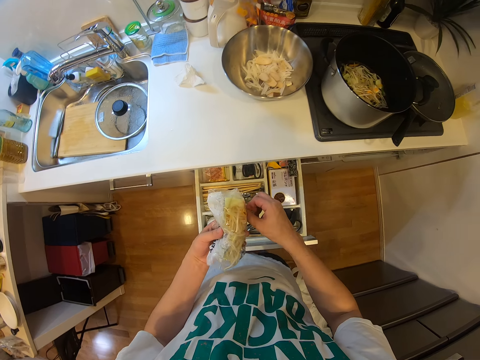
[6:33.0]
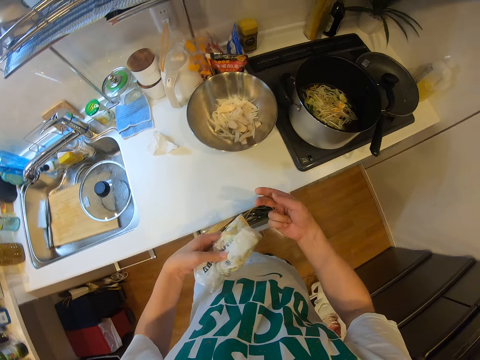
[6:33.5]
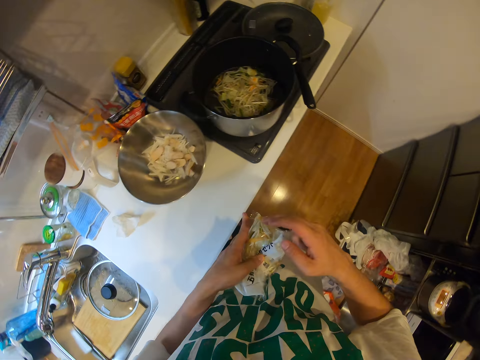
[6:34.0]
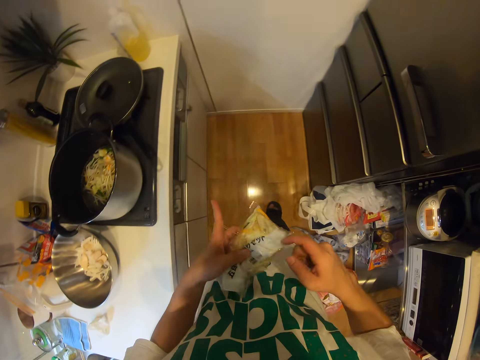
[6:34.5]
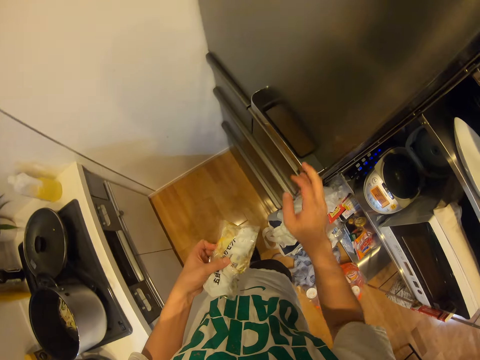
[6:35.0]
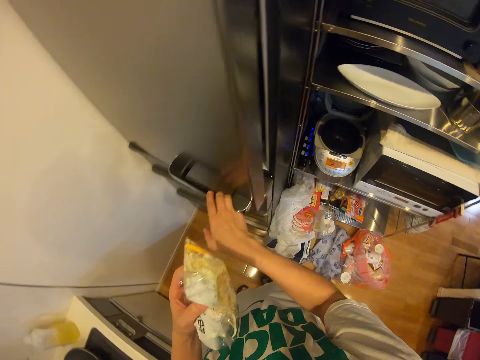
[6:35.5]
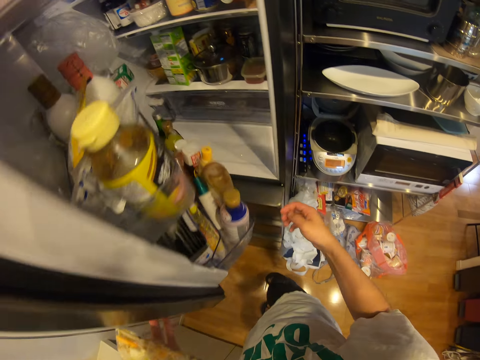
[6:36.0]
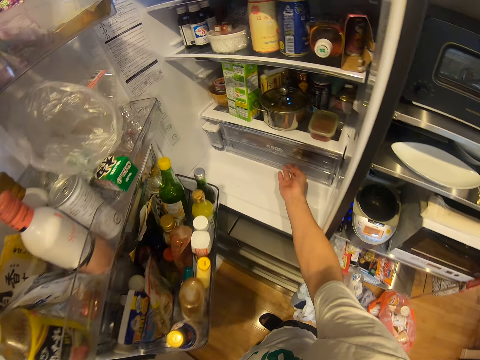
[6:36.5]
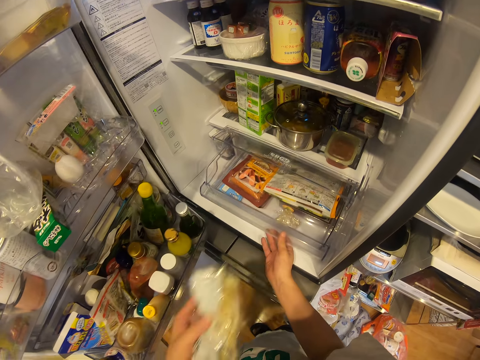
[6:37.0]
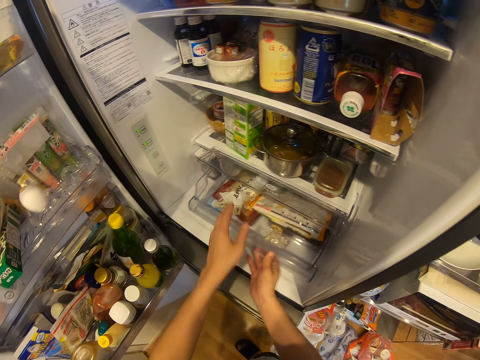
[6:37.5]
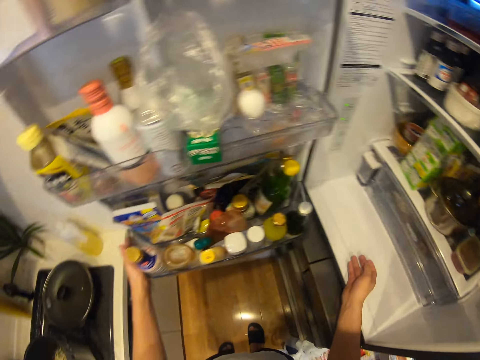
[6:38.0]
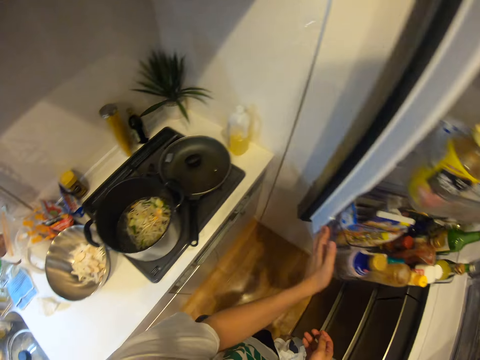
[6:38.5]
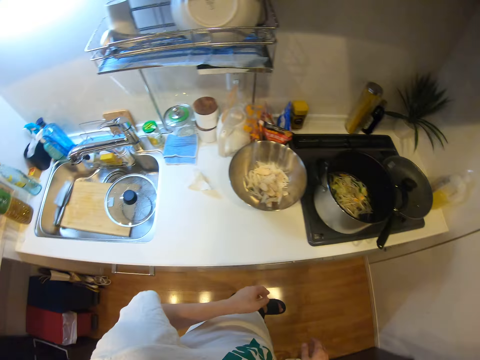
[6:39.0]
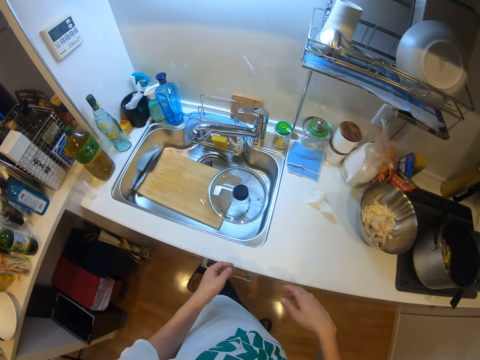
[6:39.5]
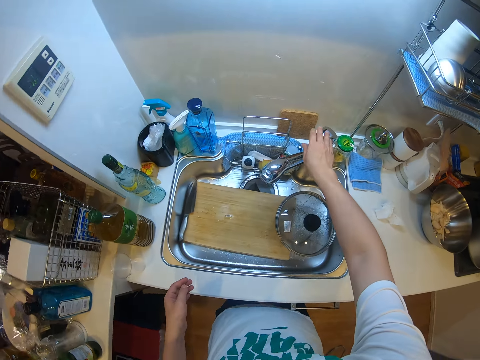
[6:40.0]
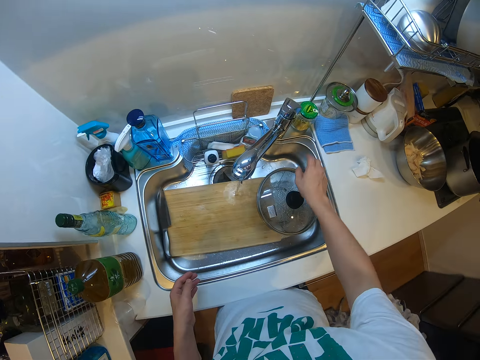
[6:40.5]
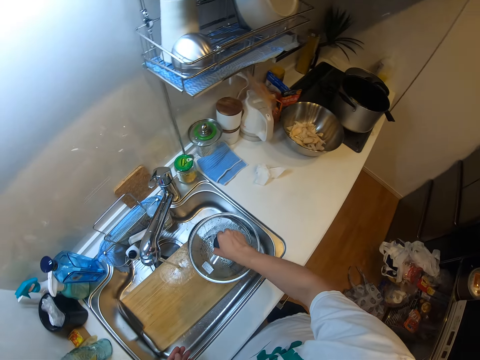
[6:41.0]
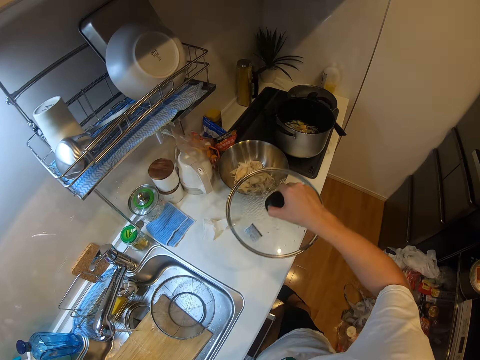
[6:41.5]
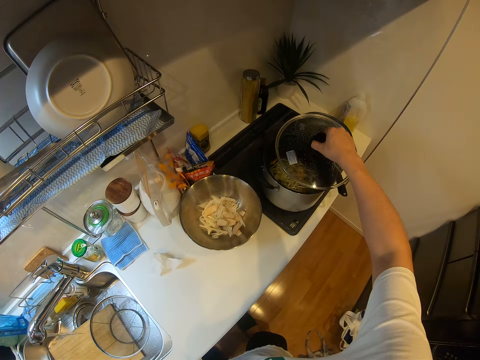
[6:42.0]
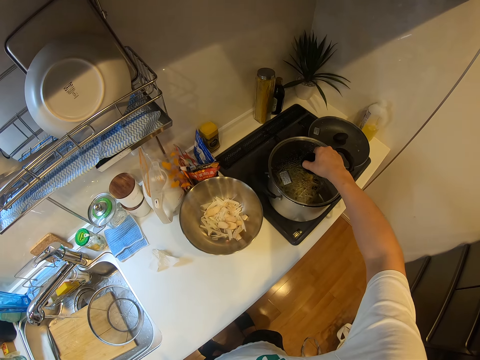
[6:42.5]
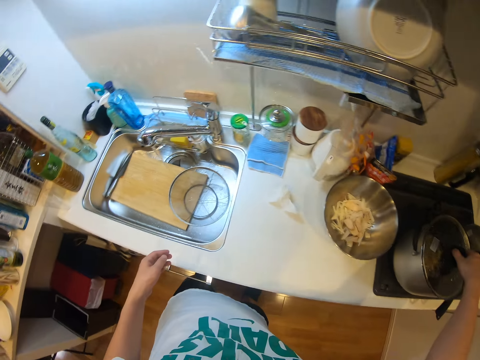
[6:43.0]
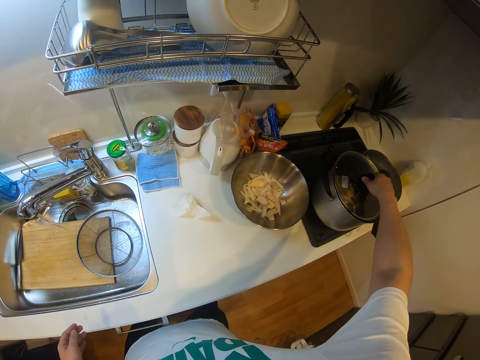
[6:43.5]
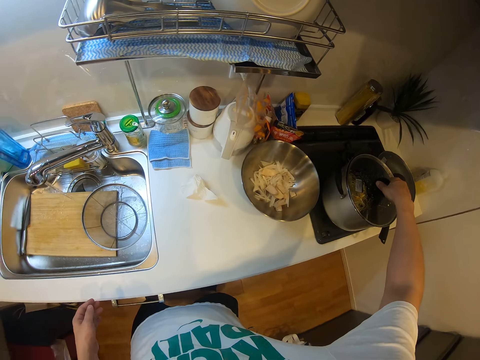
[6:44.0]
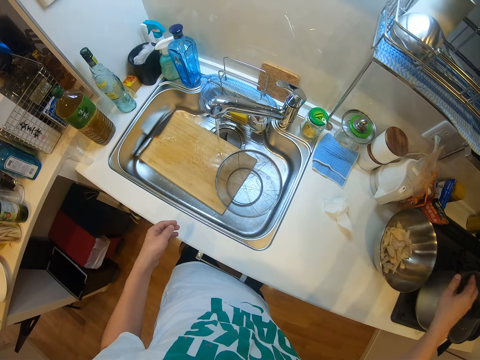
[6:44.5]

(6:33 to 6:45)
The camera wearer puts the rubber band around the sachet of spaghetti with his hands. He closes the drawer with his thigh. He opens the refrigerator with his right hand. He pulls a compartment with his right hand. He drops the sachet of spaghetti in the compartment with his left hand. He pushes the compartment with his right hand. He closes the refrigerator with his left hand. He holds a tap. He turns on the sink faucet with his right hand. He picks up the lid of the pot from the sink with his right hand. He places the lid on the pot with his right hand.

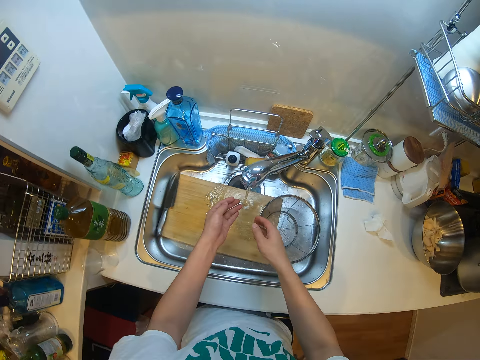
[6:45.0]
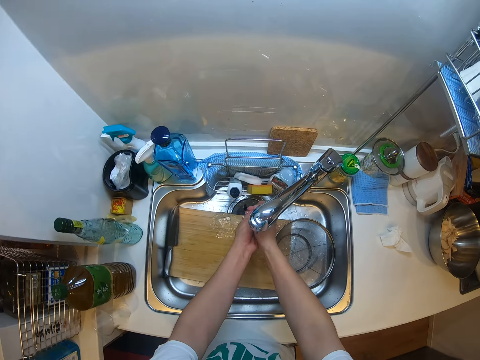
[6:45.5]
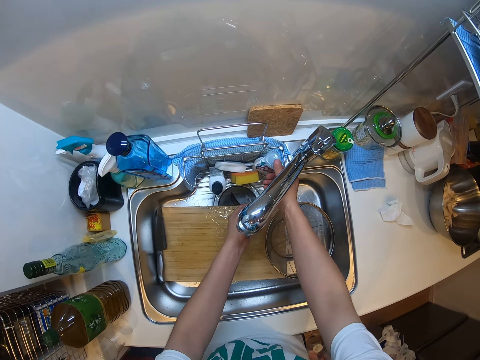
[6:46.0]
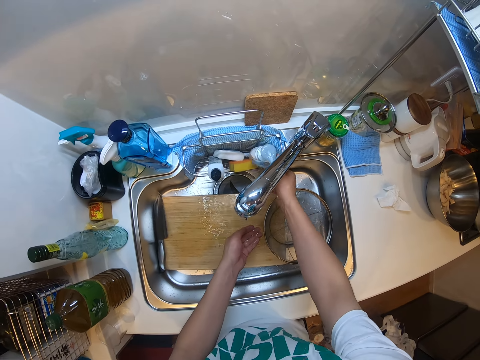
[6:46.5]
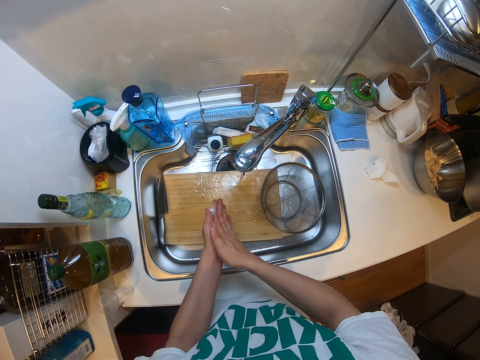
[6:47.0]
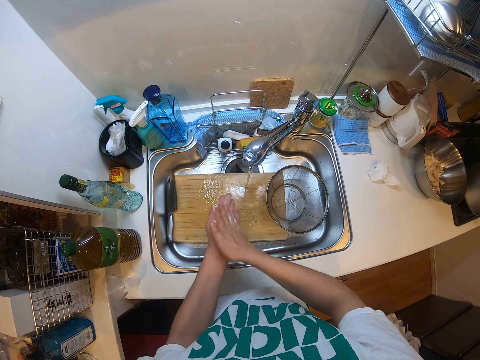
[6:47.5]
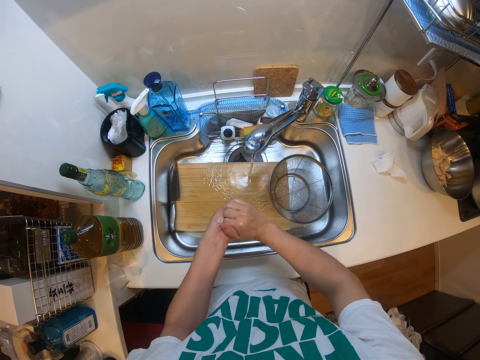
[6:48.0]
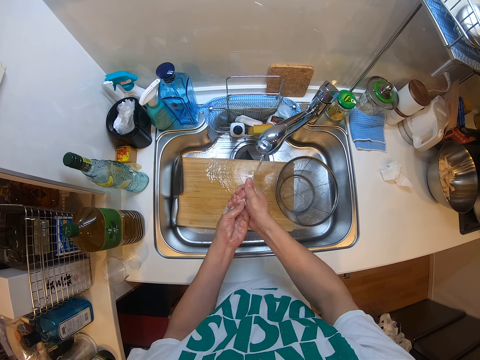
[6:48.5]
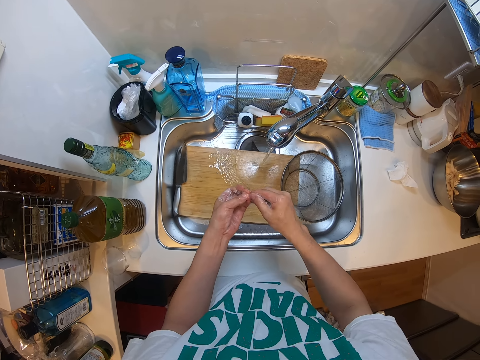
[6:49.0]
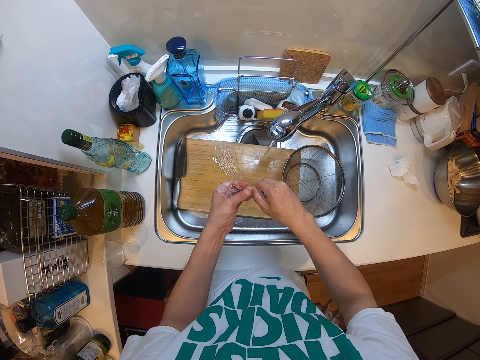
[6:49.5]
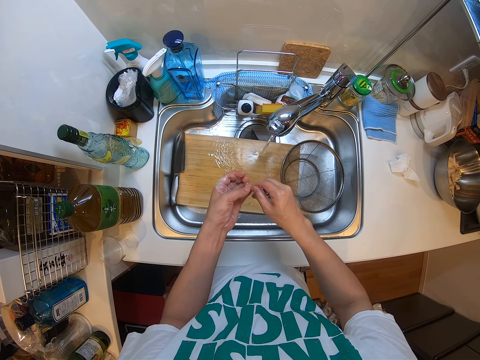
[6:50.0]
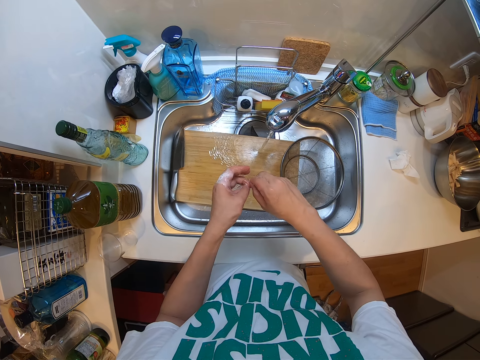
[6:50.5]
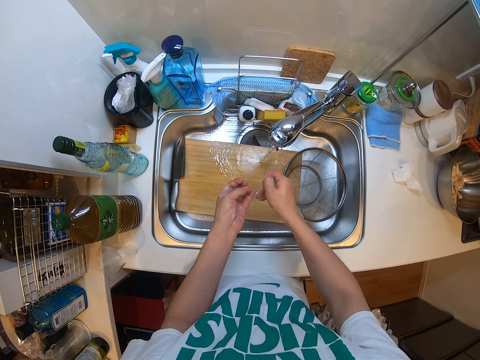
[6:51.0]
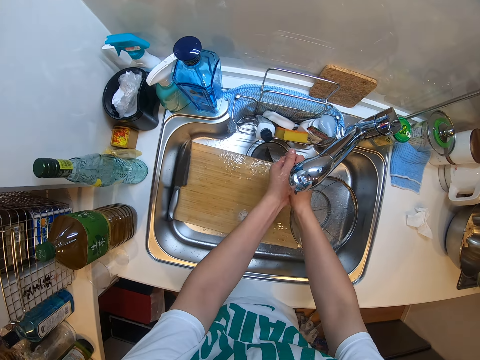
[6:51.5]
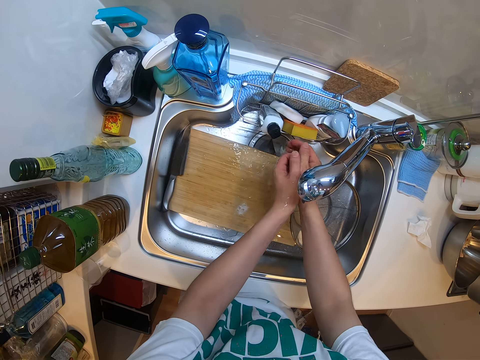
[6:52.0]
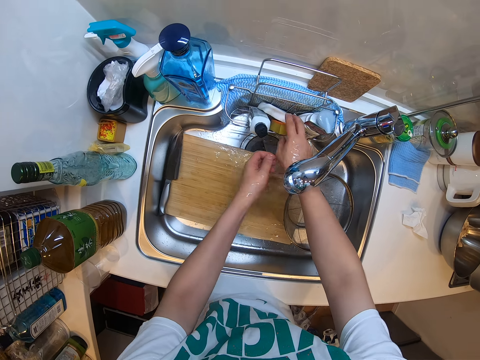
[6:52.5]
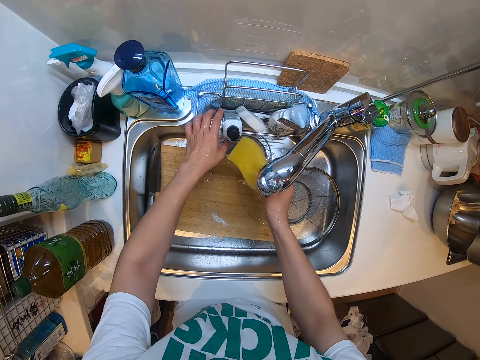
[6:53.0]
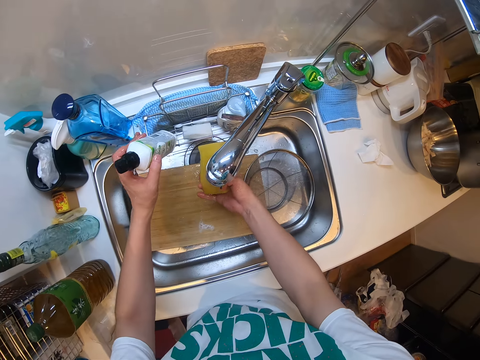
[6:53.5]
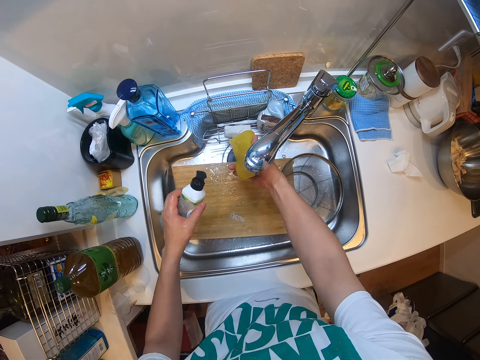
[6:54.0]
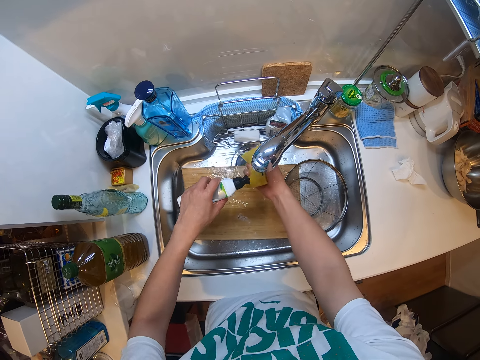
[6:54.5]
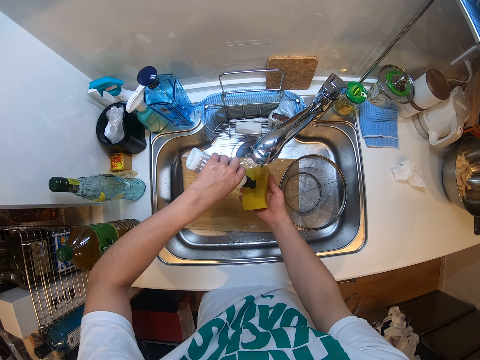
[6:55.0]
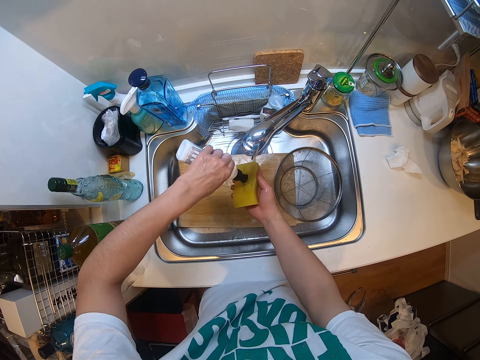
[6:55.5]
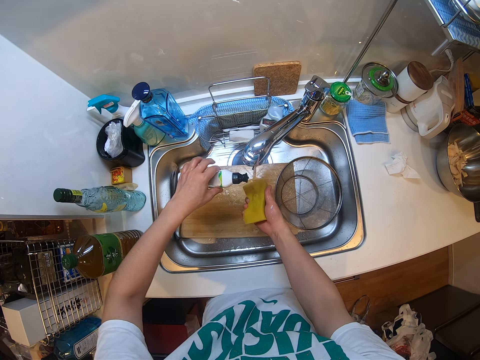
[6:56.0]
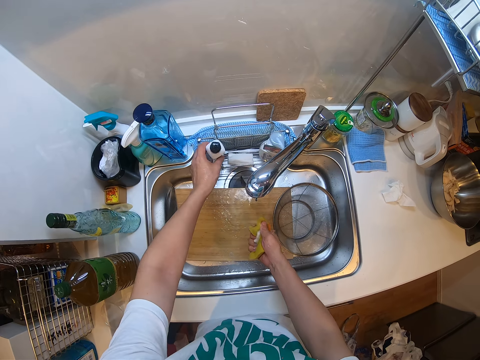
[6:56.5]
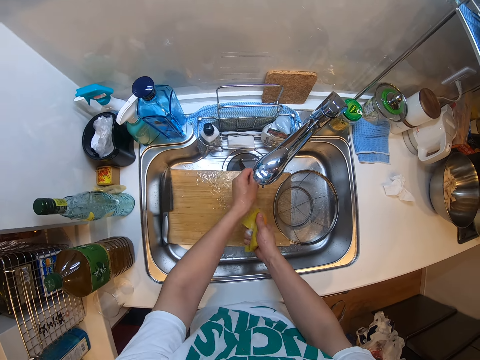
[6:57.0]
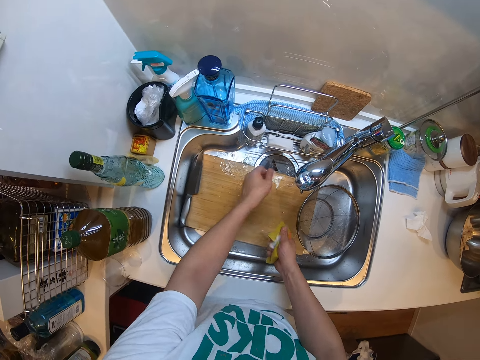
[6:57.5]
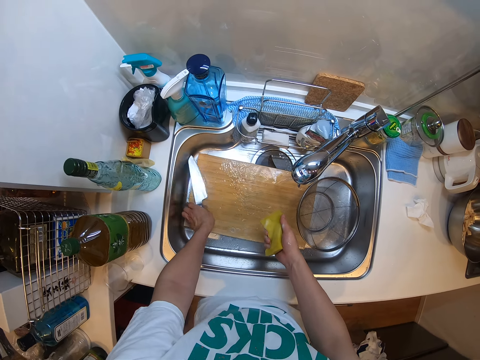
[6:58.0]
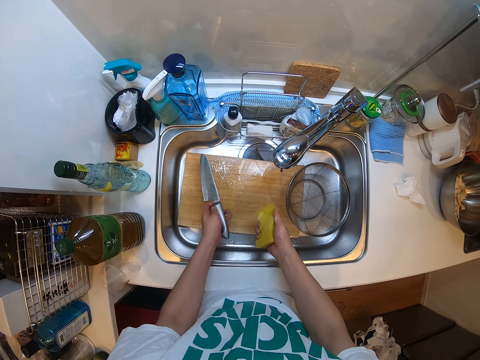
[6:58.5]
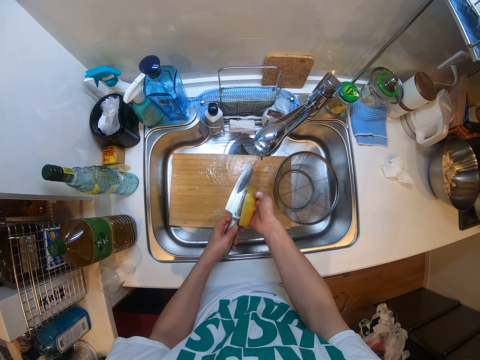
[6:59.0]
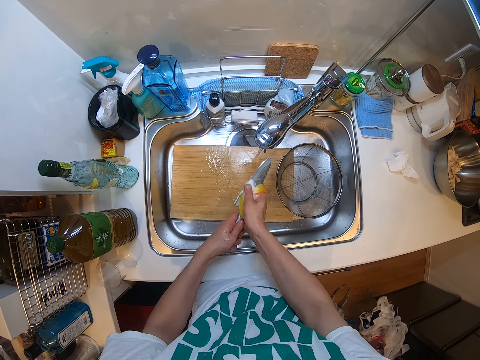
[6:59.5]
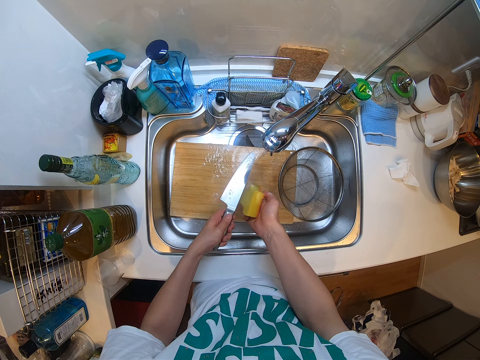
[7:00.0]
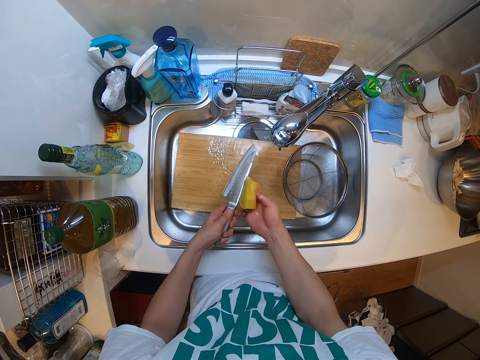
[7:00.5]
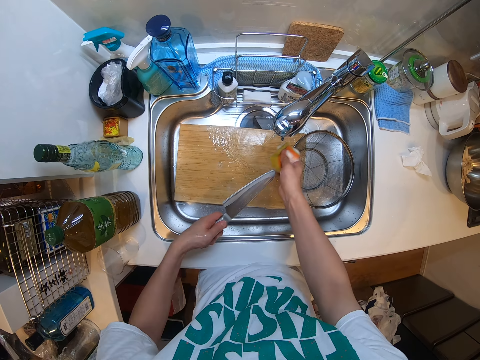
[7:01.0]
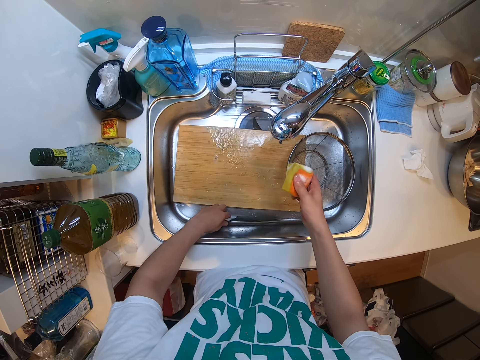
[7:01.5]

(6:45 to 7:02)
The camera wearer rinses his hands in the sink. He presses a soap container in the sink with his right hand. He washes his hands in the sink. He rinses his hands. He rolls his fingers. He rinses his hands. He picks up a foam from the sink with his right hand. He picks up a container of soap from the sink with his left hand. He squeezes the foam in his right hand. He pours soap from the container into the foam in his right hand. He places the container in the sink with his left hand. He picks up the knife from the sink with his left hand. He washes the knife with the foam in his right hand.
